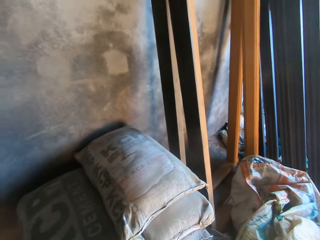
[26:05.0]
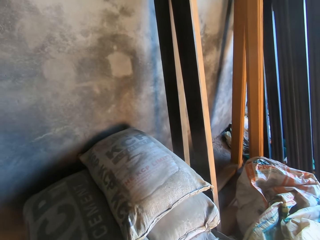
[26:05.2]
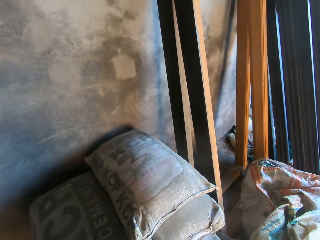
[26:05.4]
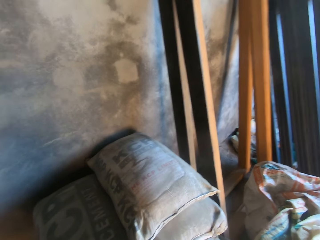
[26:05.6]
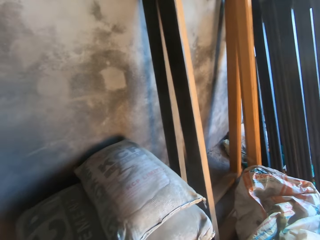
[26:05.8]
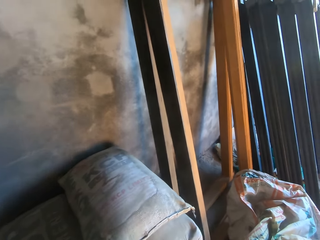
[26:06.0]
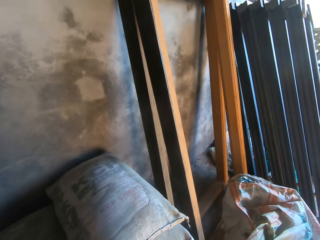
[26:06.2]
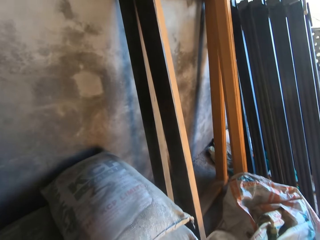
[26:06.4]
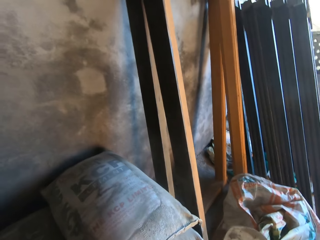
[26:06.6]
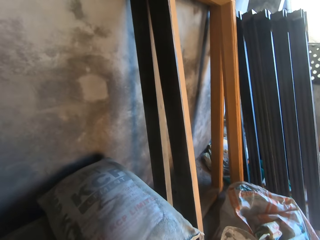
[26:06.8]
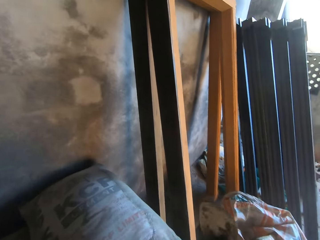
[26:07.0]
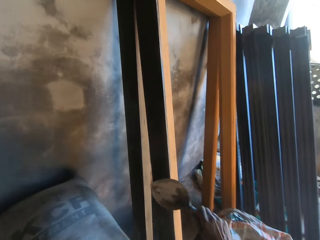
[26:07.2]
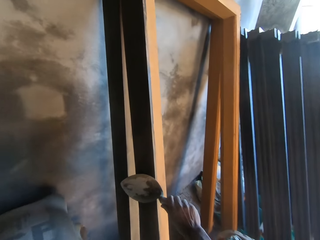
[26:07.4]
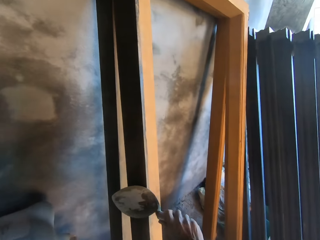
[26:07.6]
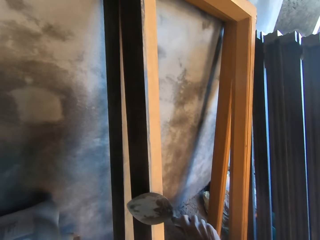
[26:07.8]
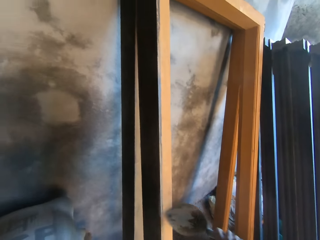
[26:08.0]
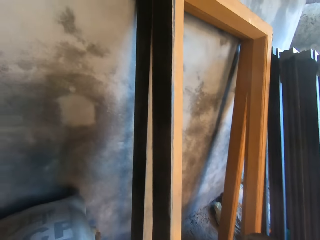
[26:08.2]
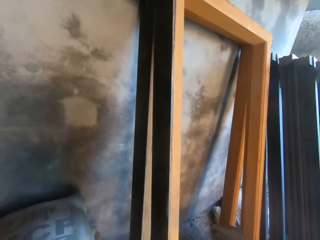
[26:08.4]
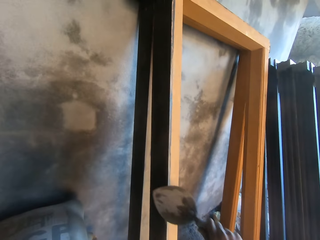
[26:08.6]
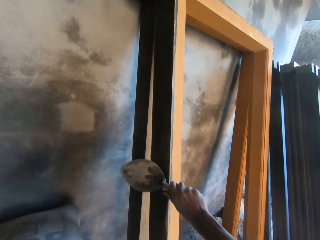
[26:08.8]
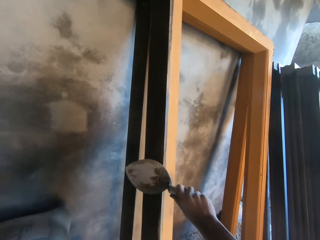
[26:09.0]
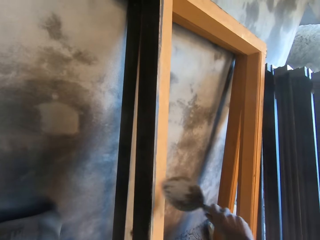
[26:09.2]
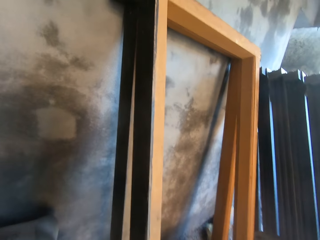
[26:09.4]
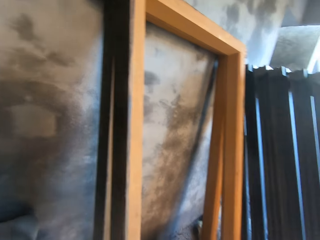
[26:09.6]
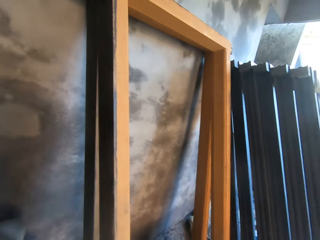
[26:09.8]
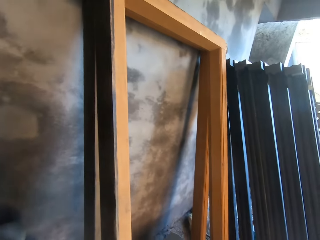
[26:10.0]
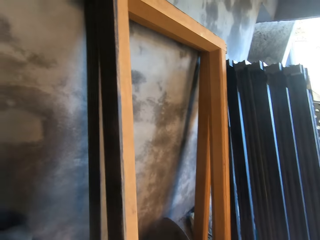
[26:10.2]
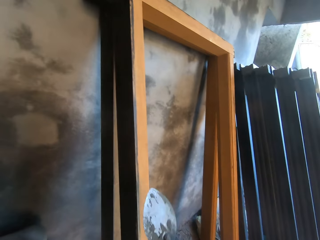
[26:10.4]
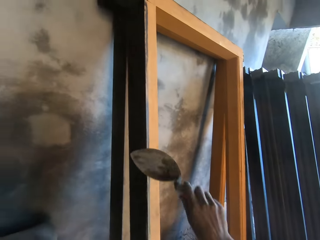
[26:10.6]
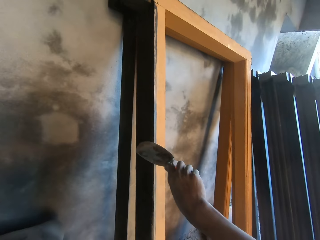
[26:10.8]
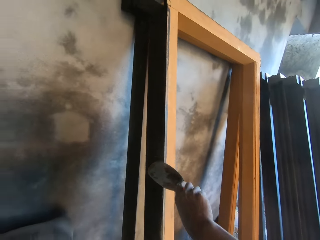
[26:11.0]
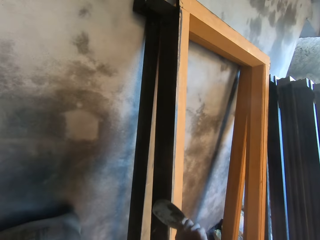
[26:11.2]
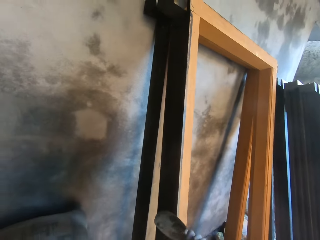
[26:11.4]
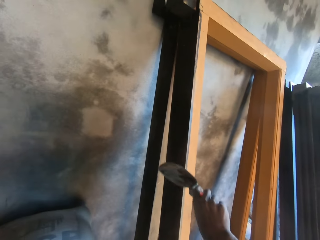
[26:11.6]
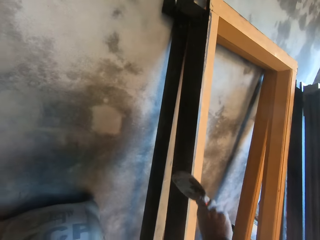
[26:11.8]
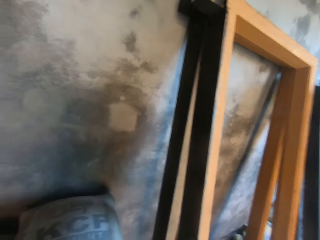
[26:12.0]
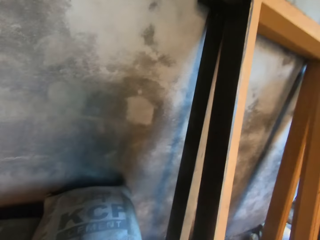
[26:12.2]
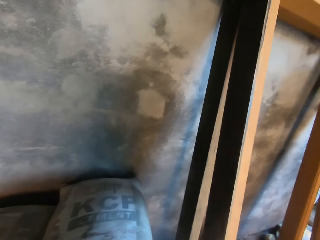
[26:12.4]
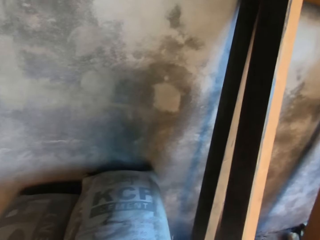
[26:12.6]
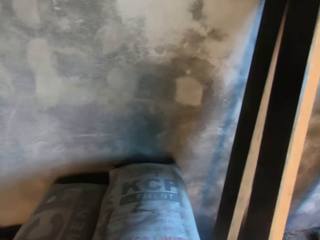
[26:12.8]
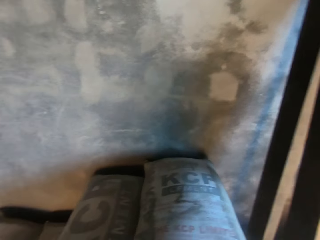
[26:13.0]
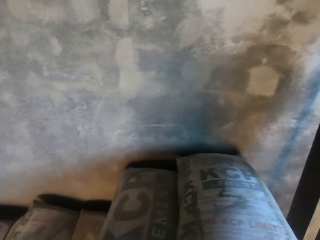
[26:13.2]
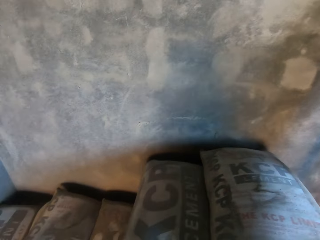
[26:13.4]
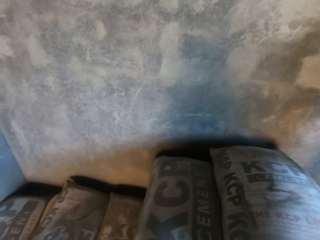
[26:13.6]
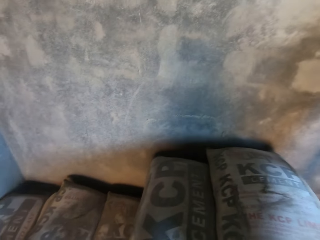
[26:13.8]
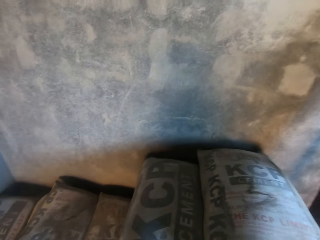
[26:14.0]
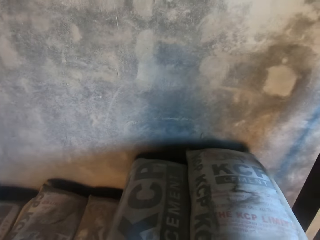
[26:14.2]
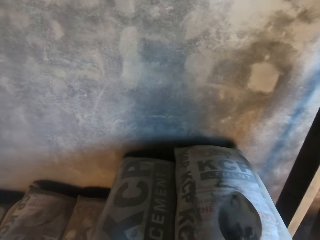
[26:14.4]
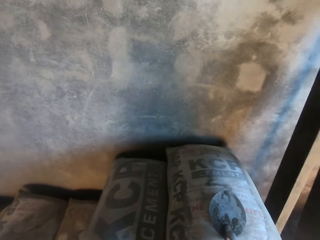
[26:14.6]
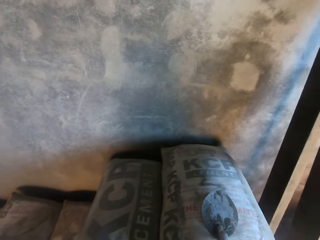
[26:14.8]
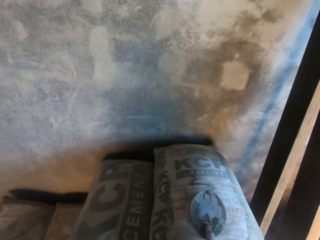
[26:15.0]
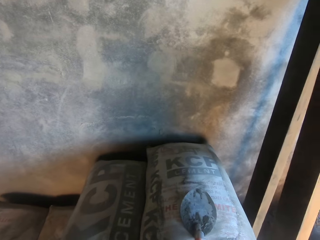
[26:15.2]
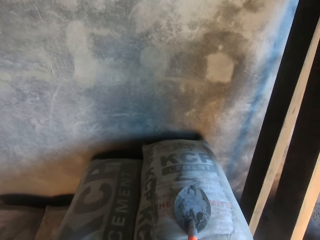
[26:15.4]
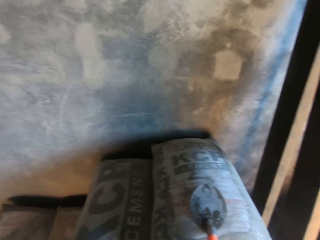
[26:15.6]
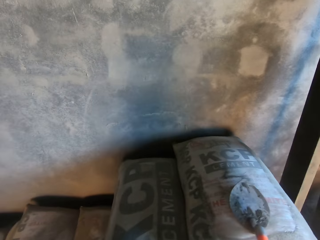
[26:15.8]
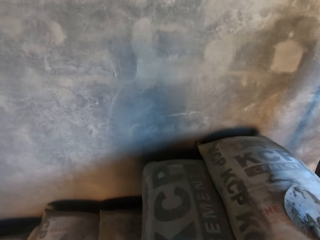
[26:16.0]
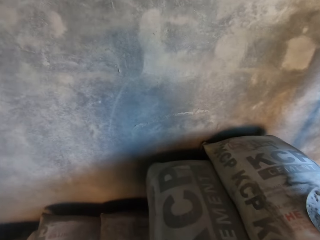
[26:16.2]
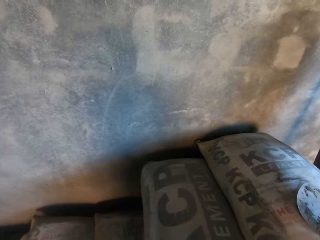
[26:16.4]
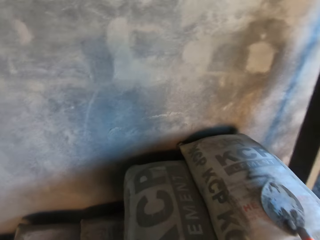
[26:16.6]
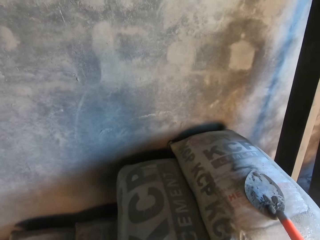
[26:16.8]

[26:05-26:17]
The camera wearer wipes the trowel on a plank of wood with his right hand. He places the trowel on a bag of cement with his right hand.

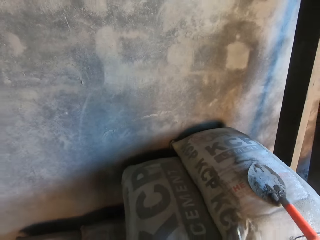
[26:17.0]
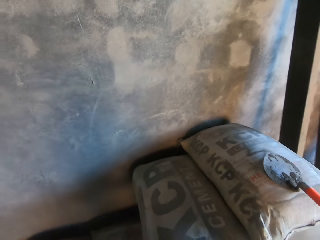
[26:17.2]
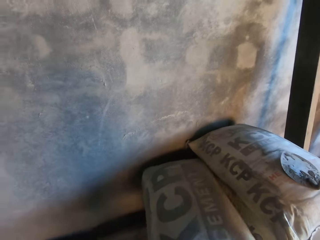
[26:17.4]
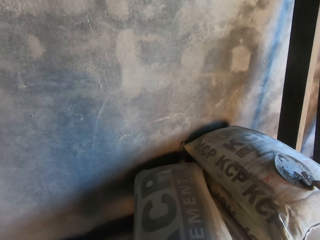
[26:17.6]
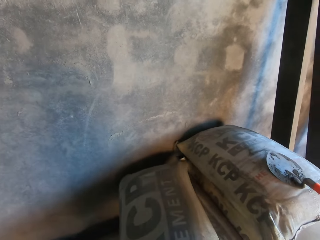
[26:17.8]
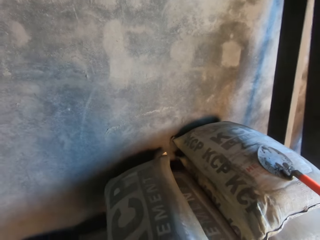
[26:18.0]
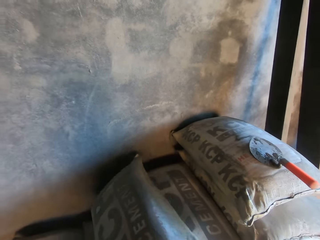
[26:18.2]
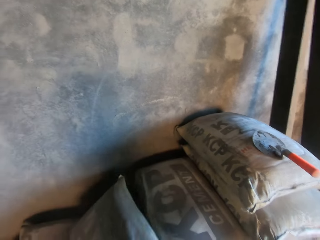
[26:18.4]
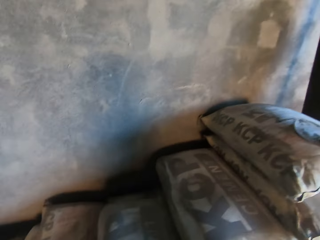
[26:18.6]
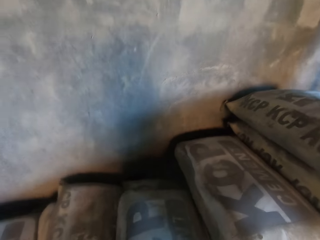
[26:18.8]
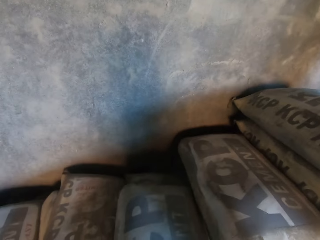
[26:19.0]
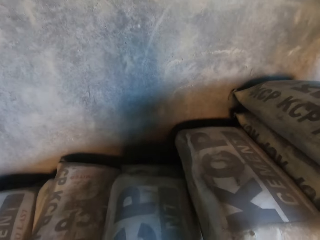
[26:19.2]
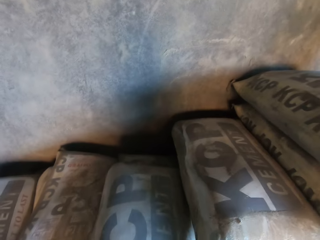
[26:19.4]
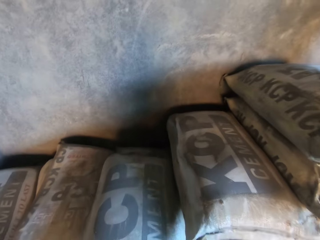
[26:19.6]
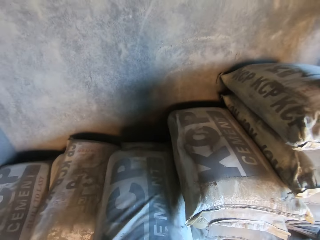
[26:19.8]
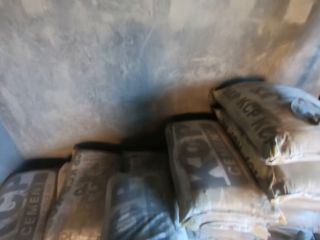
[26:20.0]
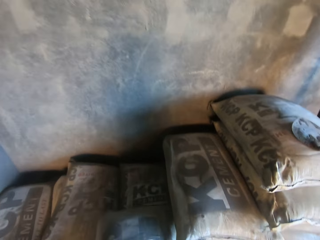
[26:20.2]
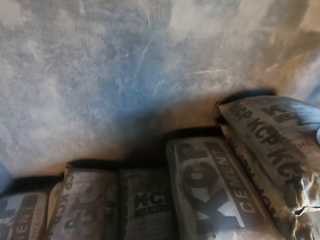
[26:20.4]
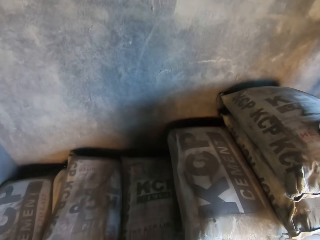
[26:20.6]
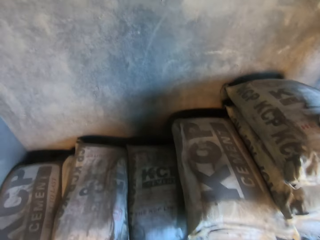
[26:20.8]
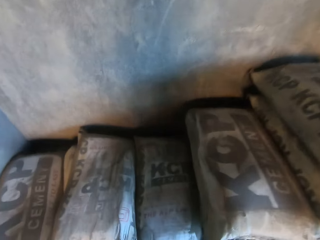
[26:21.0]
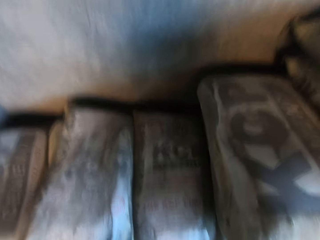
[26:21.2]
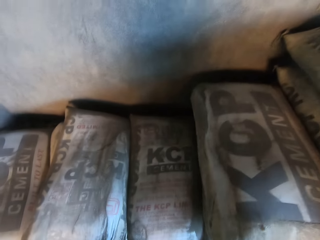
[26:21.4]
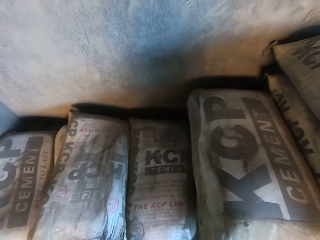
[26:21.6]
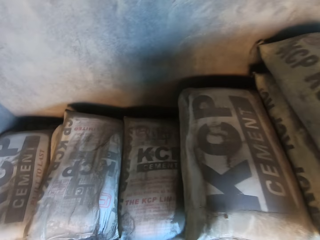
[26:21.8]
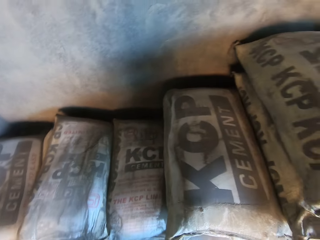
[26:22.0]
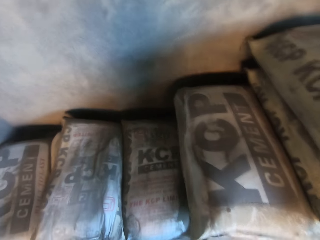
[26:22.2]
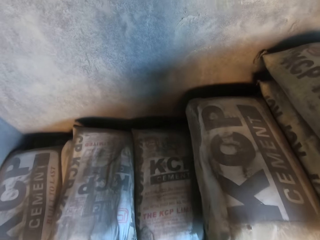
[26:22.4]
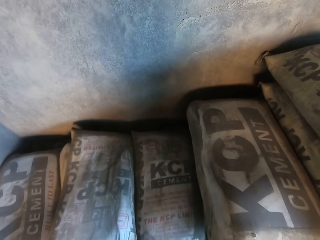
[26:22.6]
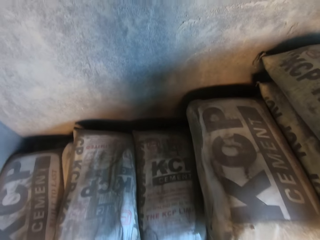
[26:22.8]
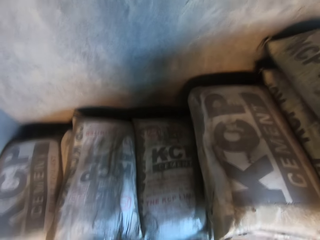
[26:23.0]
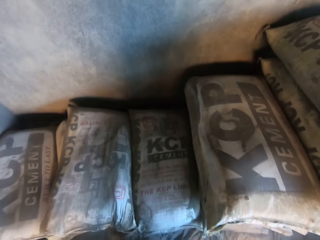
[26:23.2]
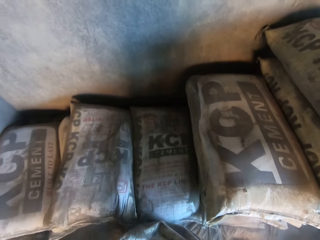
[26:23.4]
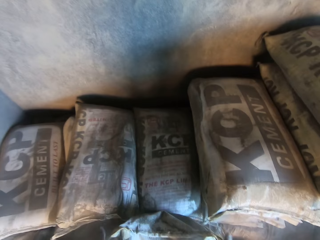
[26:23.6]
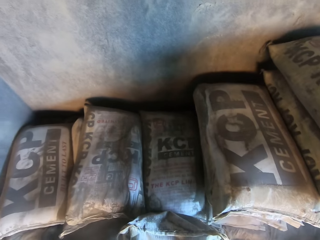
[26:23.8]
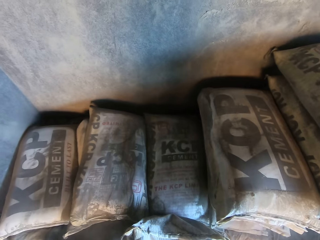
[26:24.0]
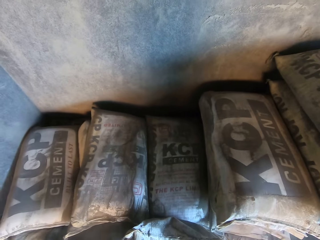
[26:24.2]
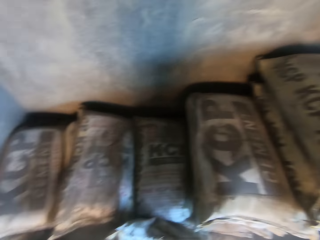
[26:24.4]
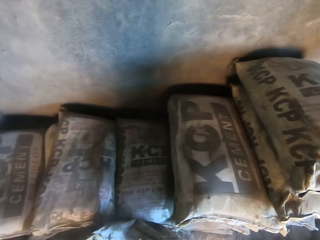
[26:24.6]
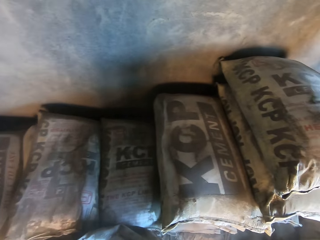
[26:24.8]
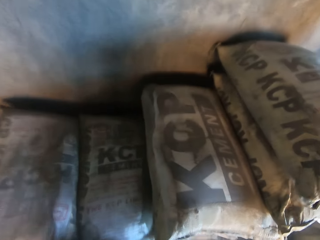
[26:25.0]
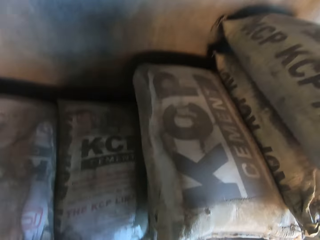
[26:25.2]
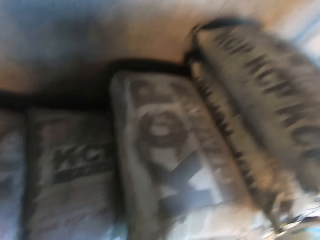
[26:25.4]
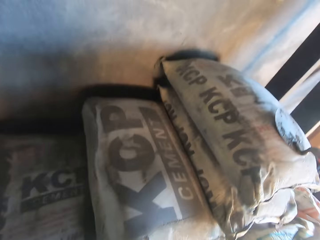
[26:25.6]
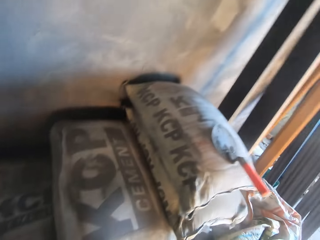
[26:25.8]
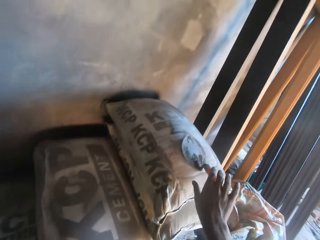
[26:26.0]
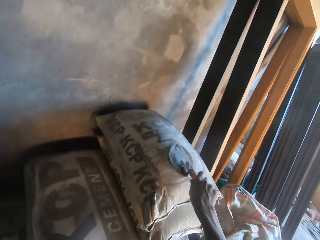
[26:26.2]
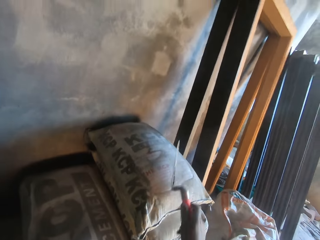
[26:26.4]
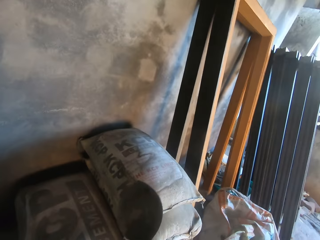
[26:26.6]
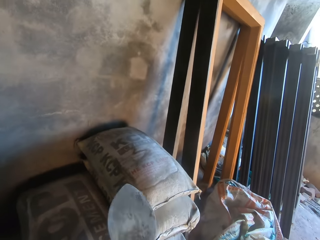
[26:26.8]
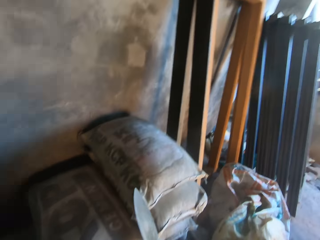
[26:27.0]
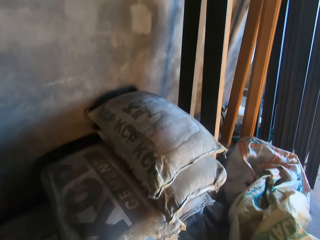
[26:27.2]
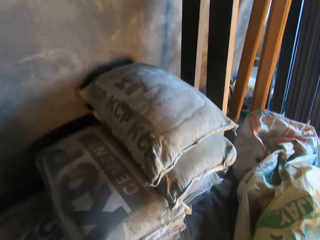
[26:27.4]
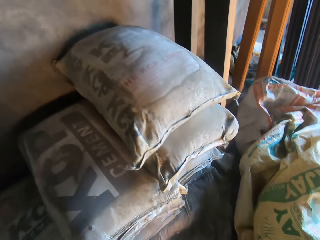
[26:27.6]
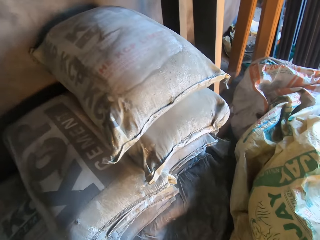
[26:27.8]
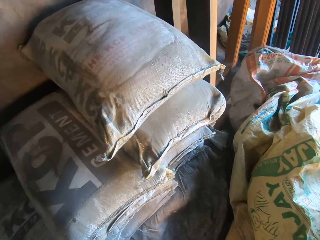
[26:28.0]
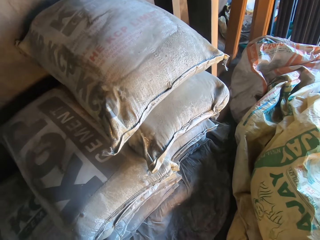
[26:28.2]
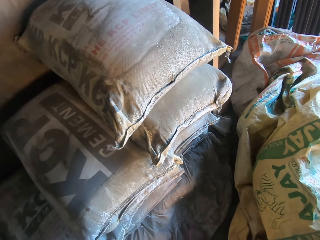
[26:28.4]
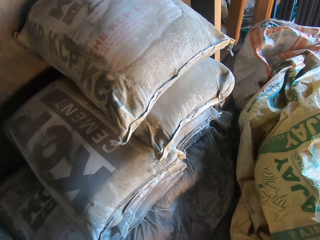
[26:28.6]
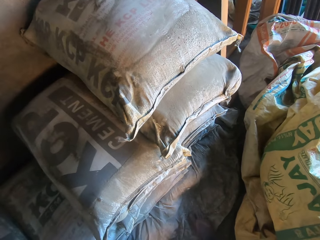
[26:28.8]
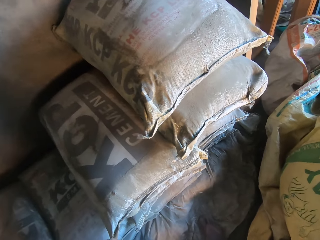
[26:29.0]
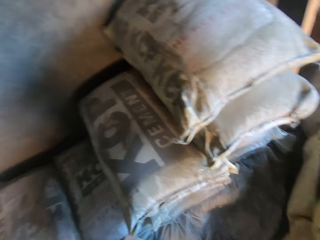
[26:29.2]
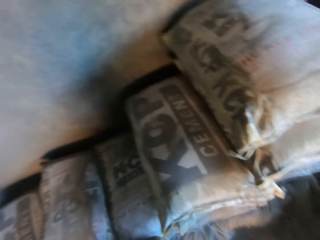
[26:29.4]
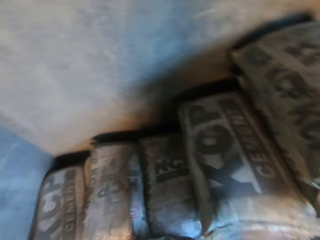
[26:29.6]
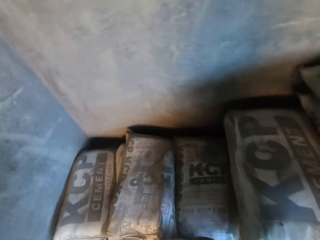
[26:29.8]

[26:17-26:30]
The camera wearer moves a bag of cement down with his right hand. He moves the bag of cement to the floor with both hands. He leans the bag of cement on the stack of bags of cement with both hands. He picks up a trowel from the bag of cement with his right hand.
